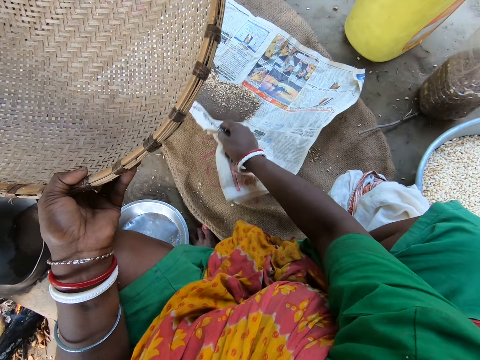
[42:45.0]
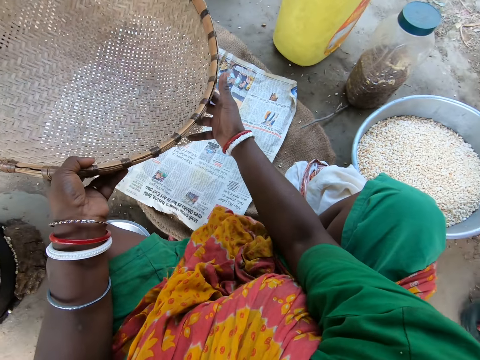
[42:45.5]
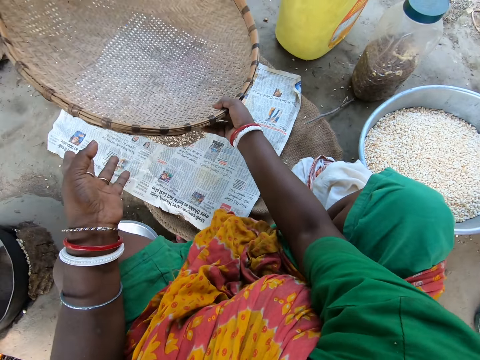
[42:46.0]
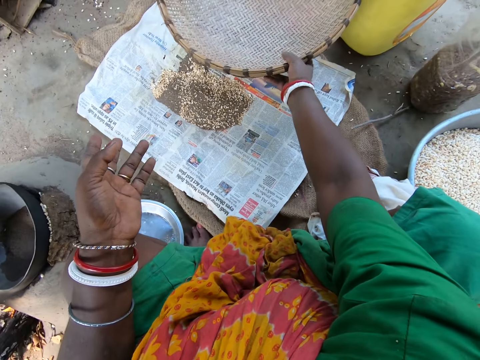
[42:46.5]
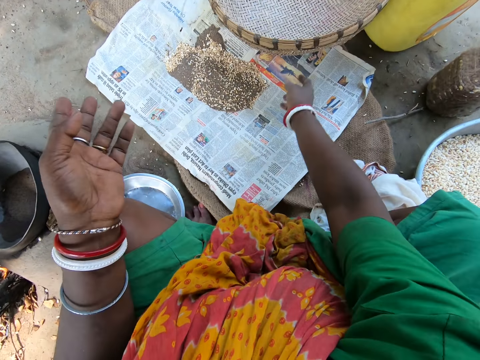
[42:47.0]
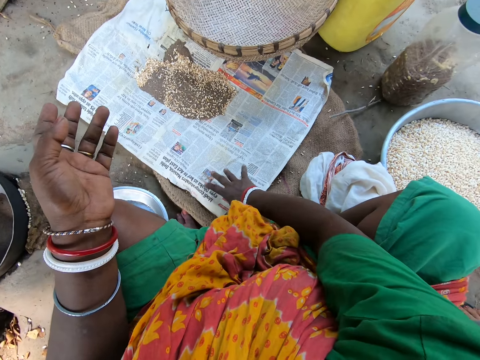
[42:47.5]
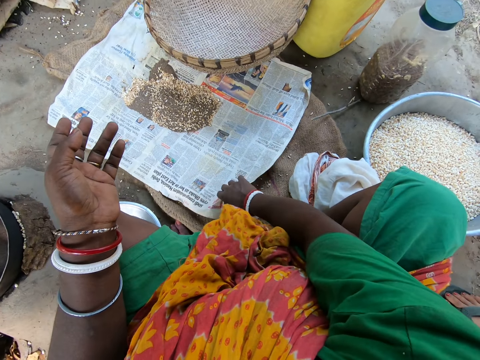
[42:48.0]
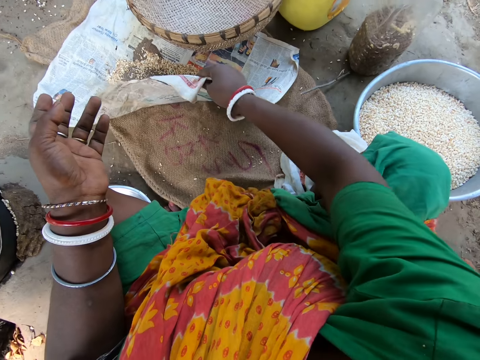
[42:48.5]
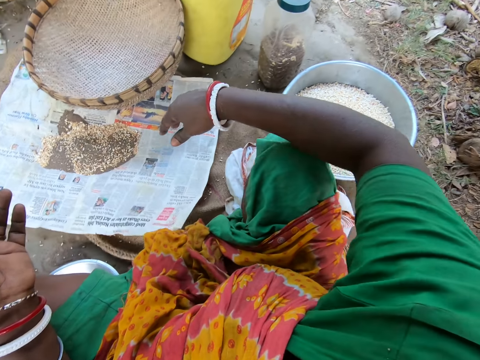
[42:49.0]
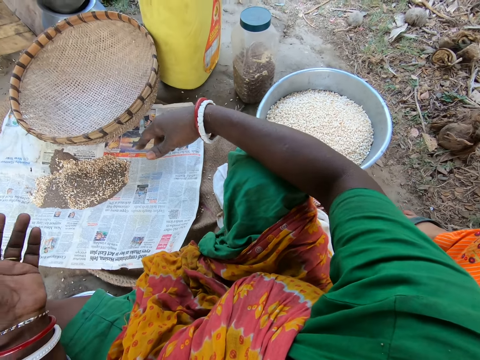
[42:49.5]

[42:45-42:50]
The camera wearer places the winnowing basket on the ground. They lift the newspaper with chaff on the ground.
